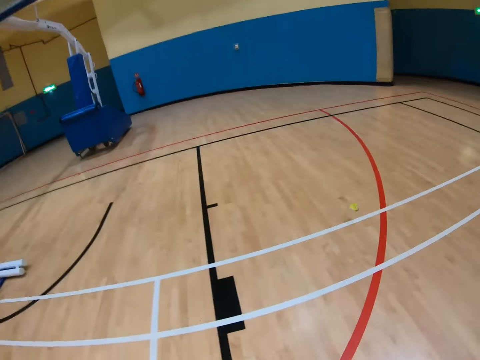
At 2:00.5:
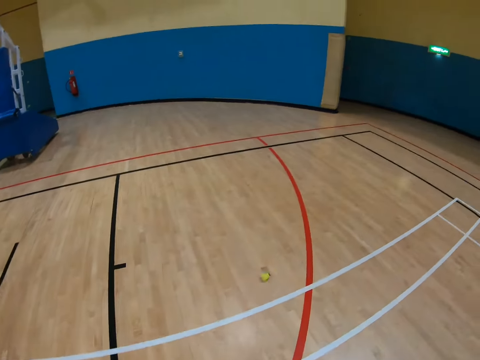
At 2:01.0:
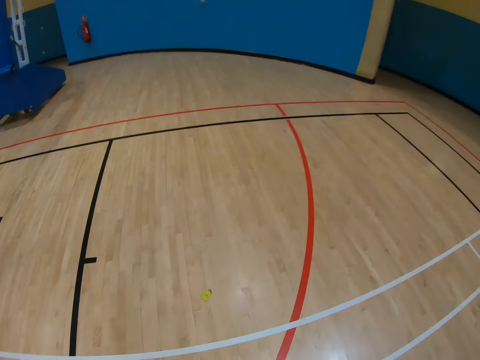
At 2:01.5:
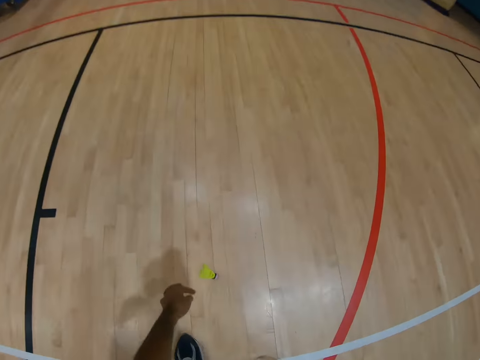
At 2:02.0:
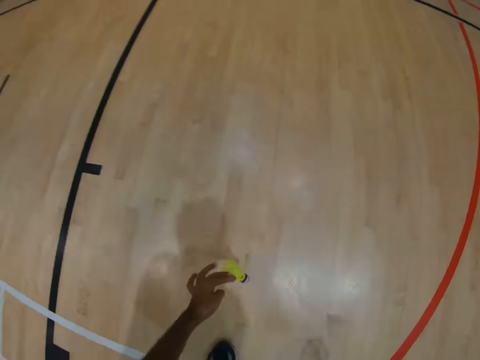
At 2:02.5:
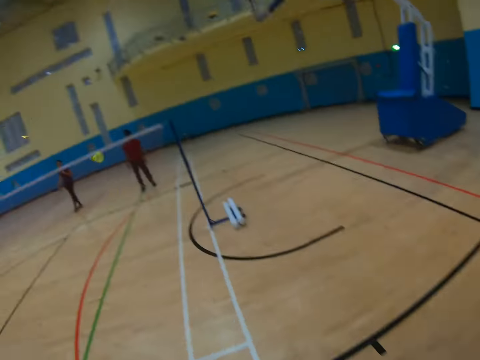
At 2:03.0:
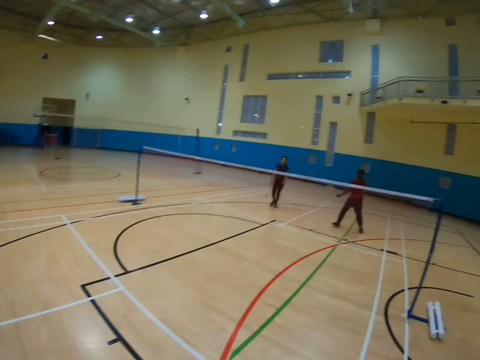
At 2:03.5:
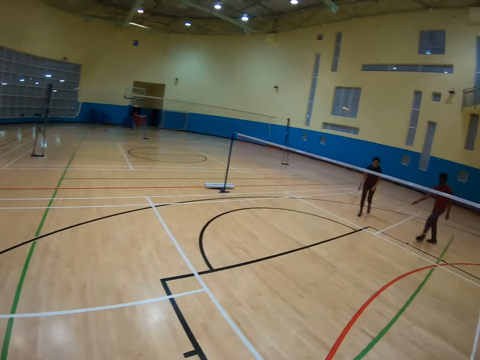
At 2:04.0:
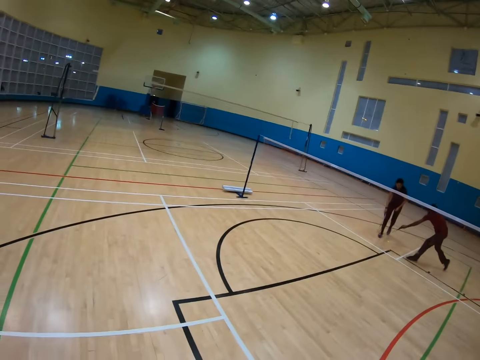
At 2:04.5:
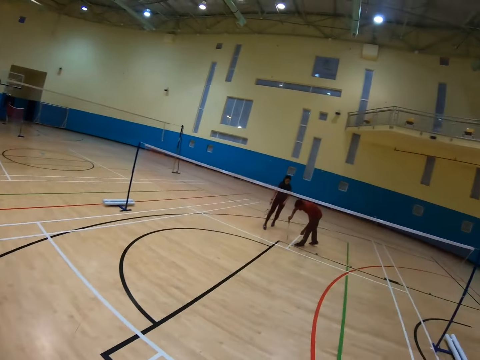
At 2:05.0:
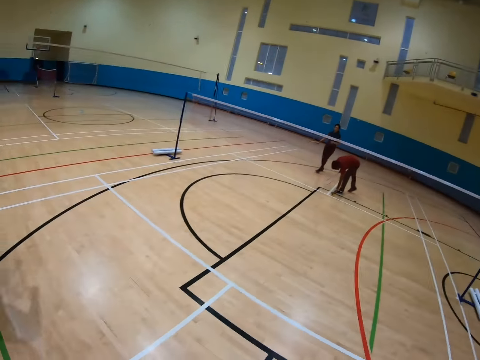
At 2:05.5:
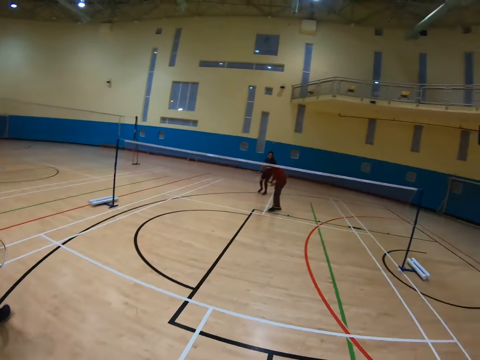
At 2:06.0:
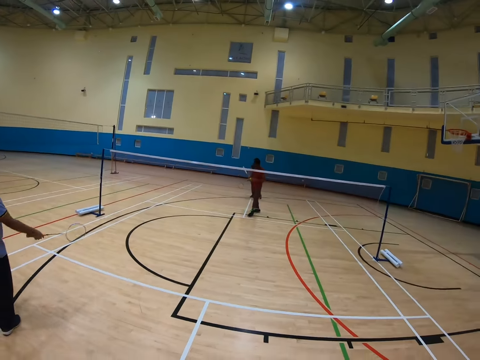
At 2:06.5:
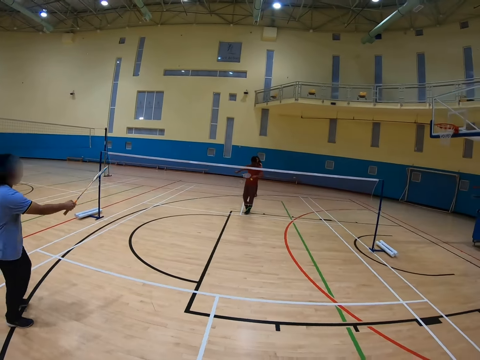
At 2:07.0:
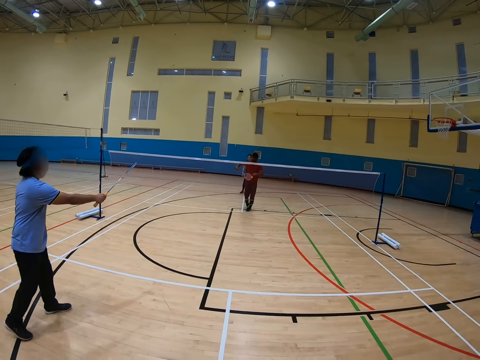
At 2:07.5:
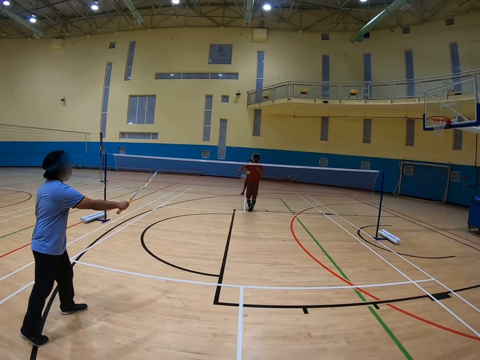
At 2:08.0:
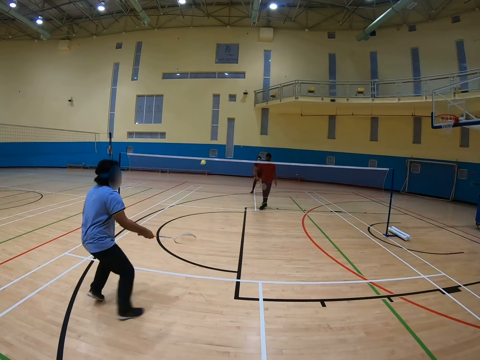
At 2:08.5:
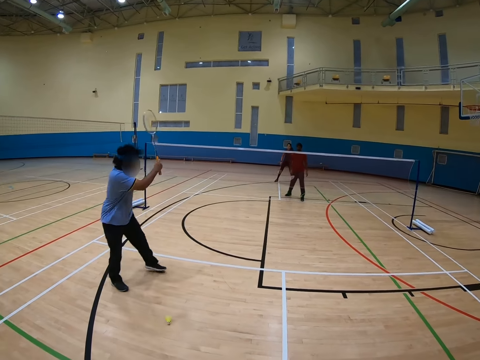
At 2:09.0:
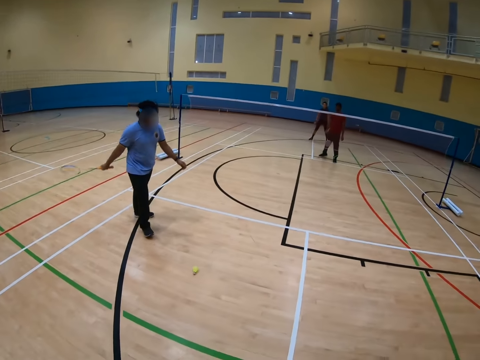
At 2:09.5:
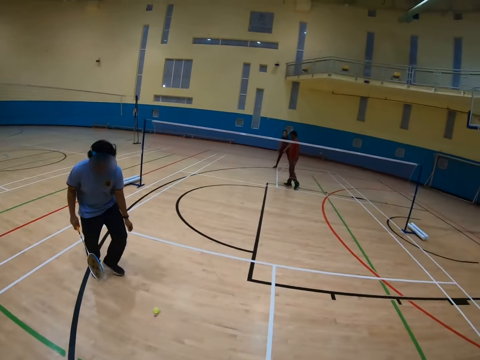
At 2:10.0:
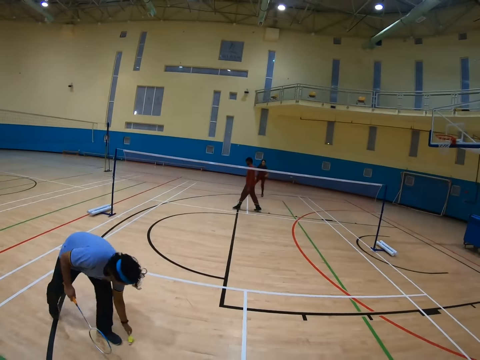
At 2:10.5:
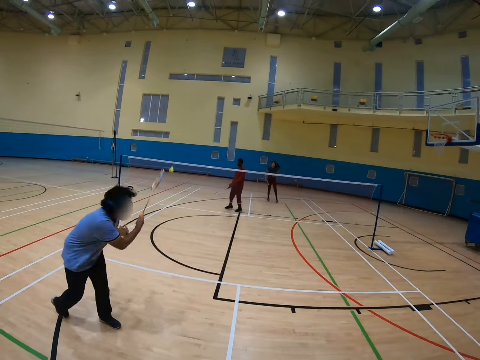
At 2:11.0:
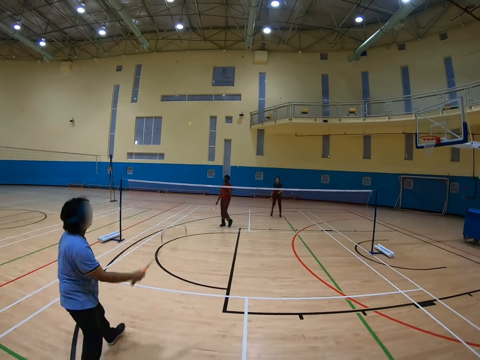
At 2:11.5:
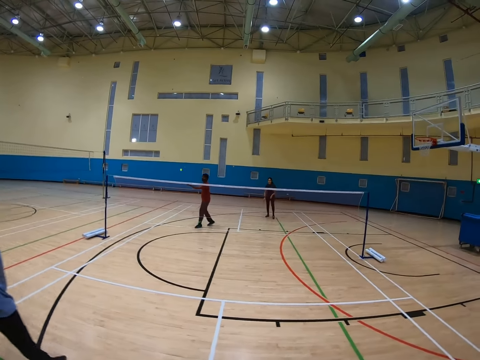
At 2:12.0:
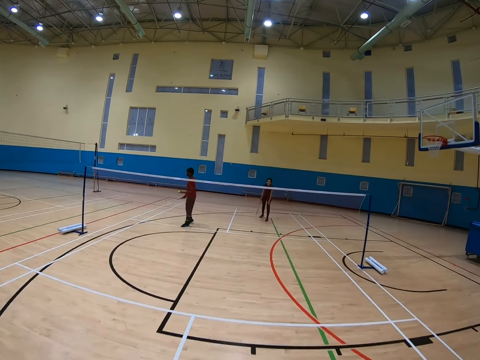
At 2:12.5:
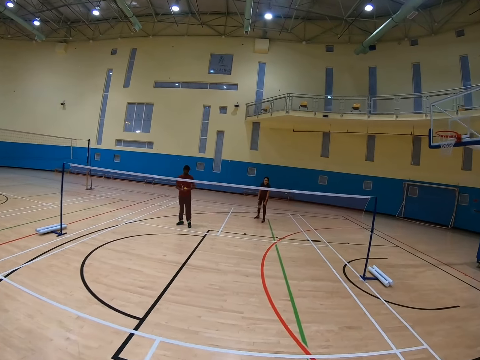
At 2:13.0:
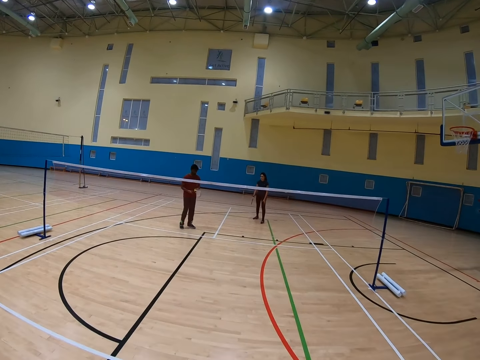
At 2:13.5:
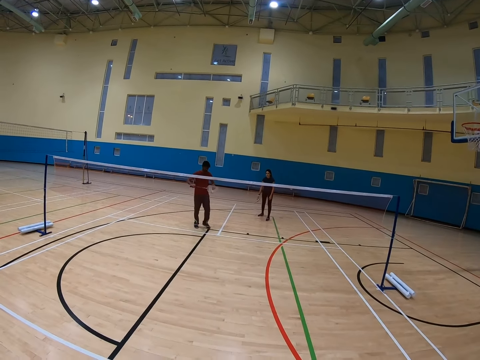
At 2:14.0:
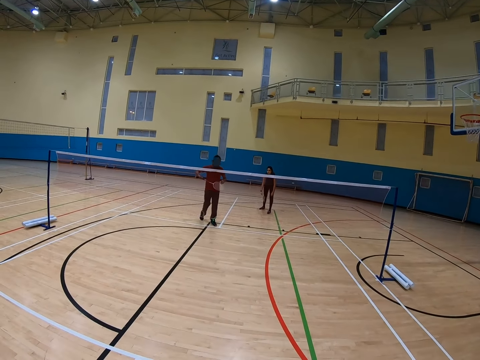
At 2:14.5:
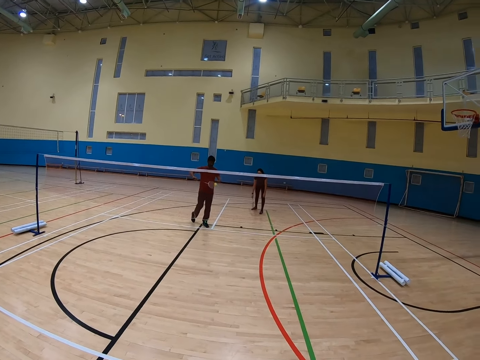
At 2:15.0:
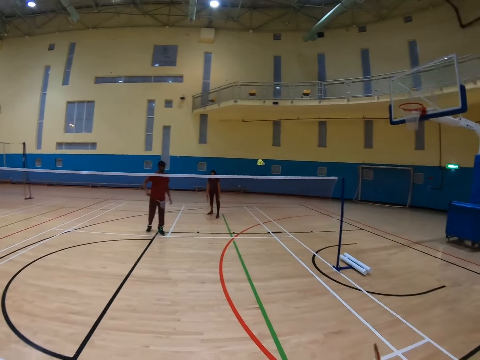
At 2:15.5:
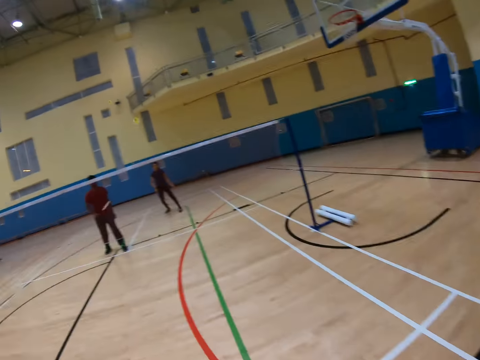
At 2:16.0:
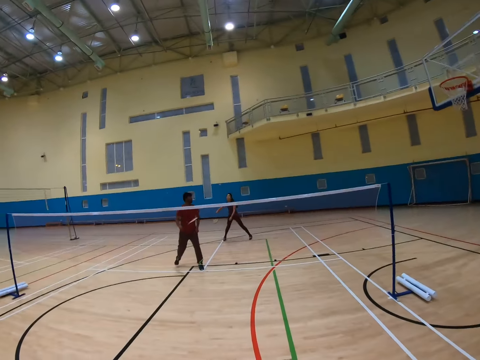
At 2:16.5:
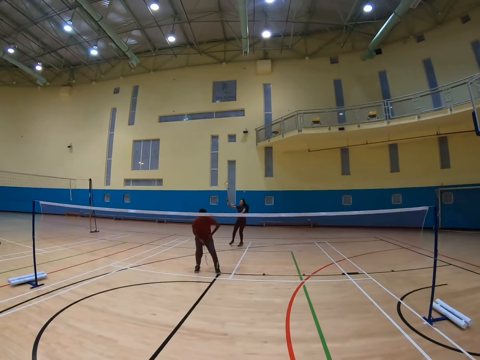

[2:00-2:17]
The camera wearer collects a shuttle from the floor. They play badminton with a man, another man and a woman. The first man collects the shuttle from the floor. The camera wearer plays badminton with the first man, the other man and the woman.

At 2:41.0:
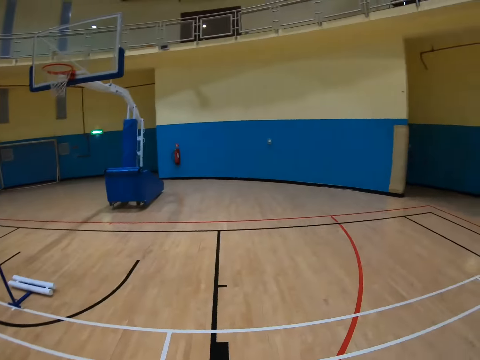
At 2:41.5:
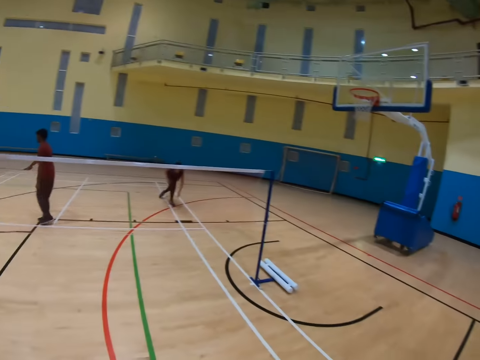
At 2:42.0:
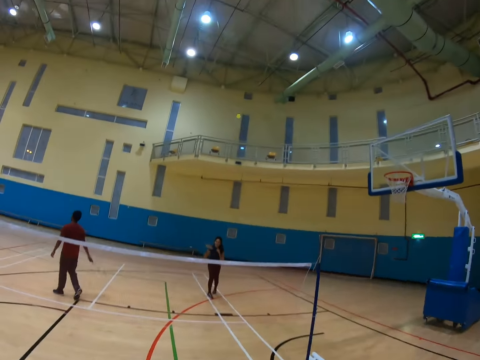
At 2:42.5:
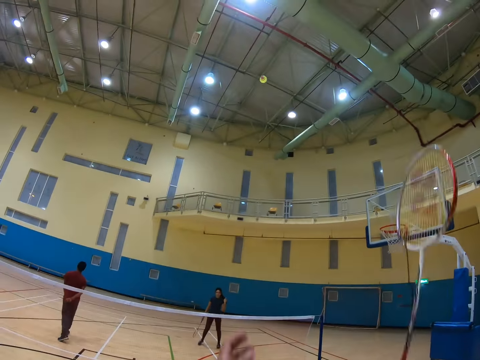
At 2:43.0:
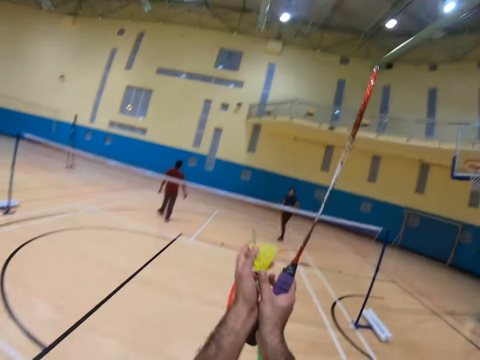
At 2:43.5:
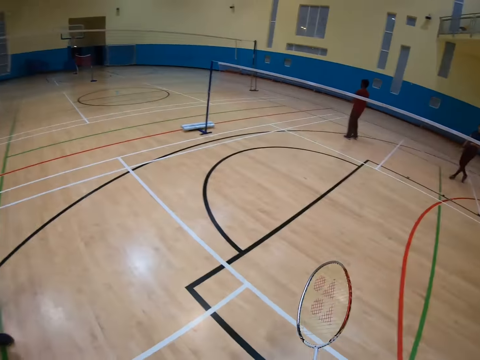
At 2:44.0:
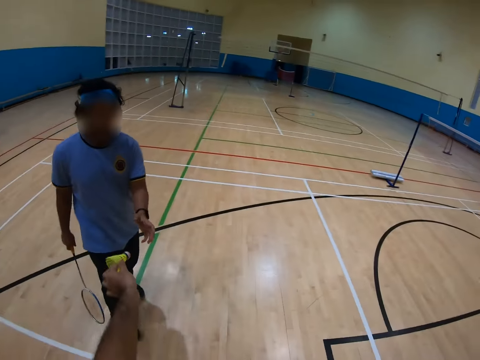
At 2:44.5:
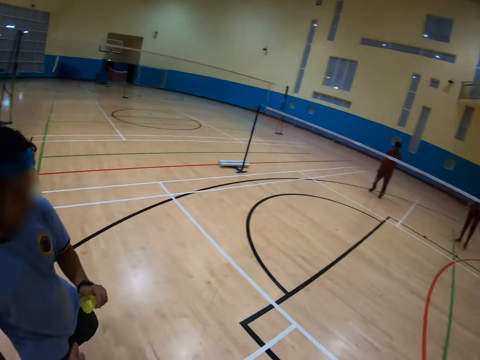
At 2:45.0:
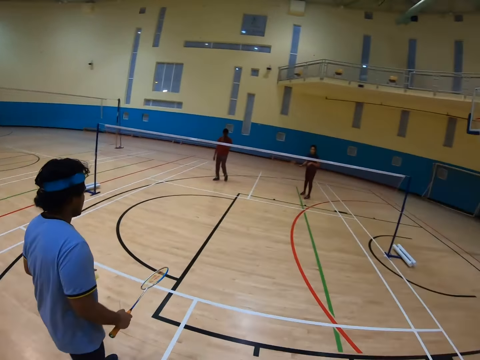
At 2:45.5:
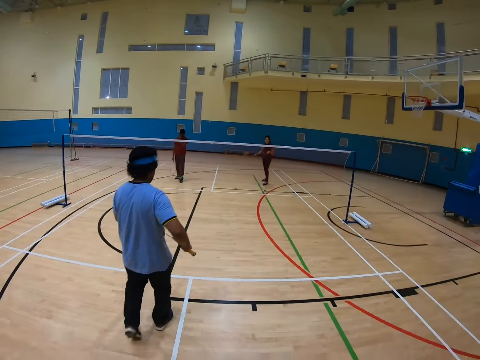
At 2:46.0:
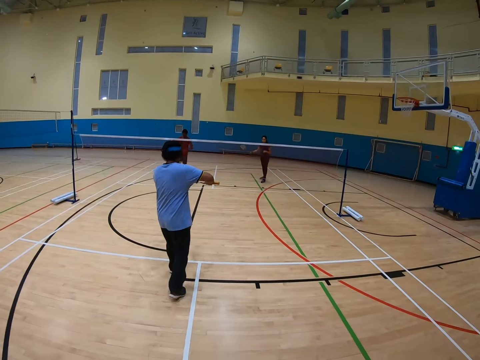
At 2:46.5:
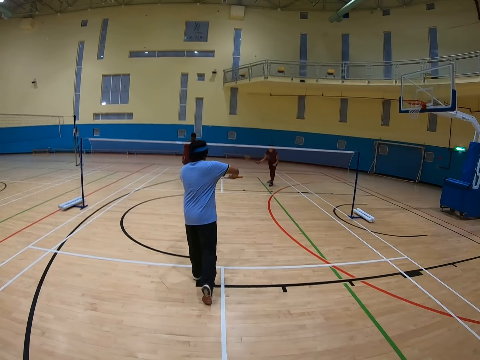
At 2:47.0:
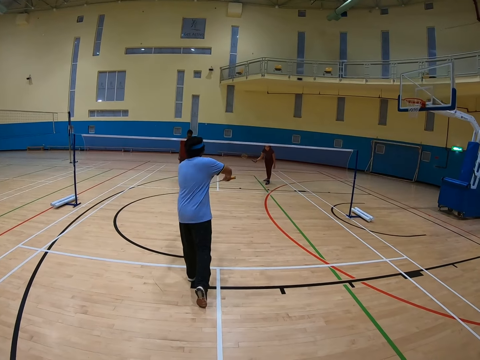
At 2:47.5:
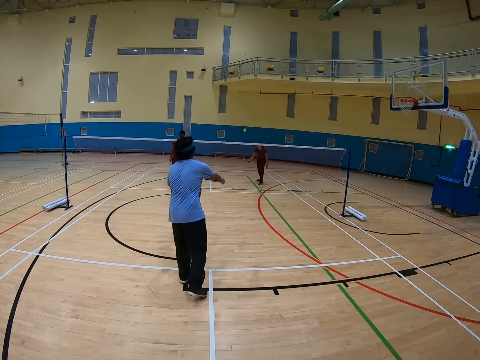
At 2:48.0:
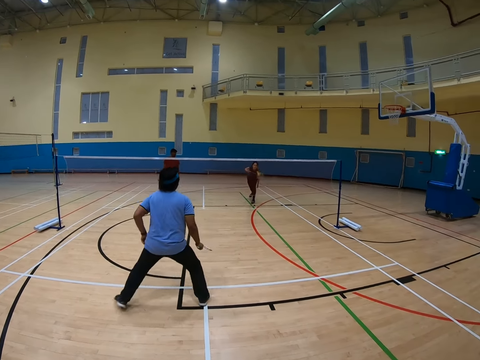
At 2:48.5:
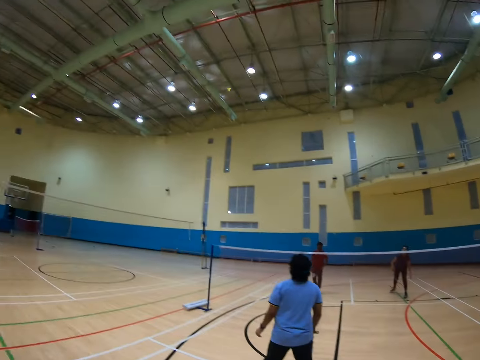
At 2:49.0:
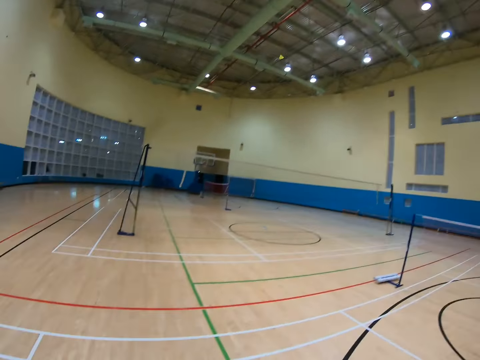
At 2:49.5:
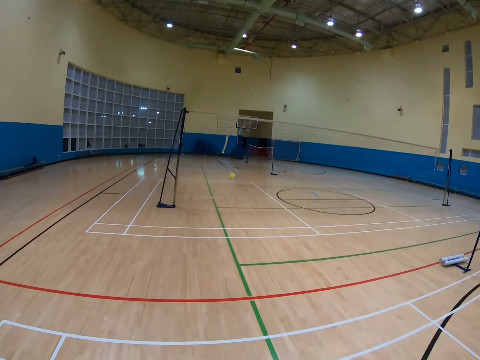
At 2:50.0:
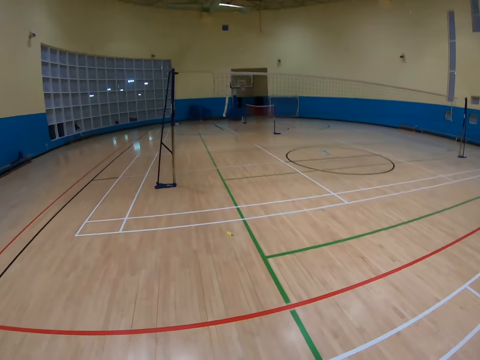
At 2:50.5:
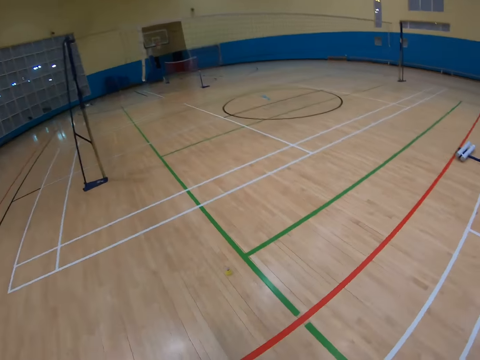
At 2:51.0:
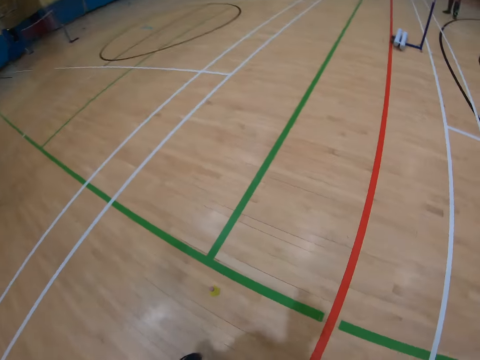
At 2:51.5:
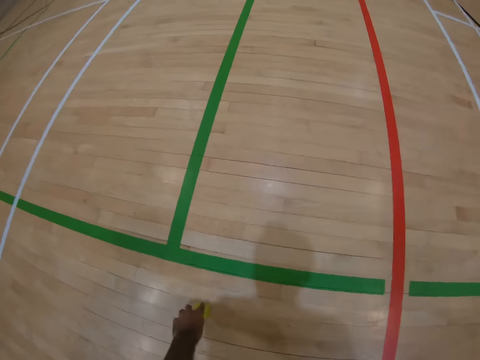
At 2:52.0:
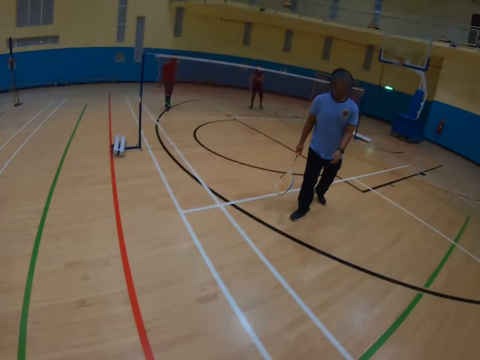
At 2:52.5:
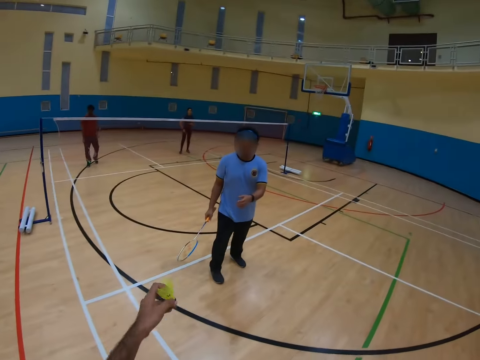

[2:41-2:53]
The camera wearer catches a shuttle with both hands. They give a man the shuttle. They play badminton with the man, another man and a woman. They collect the shuttle from the floor.
